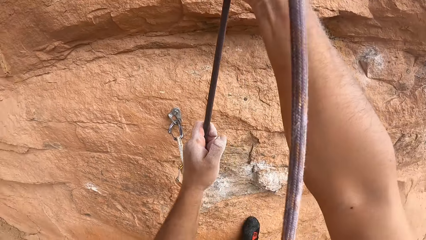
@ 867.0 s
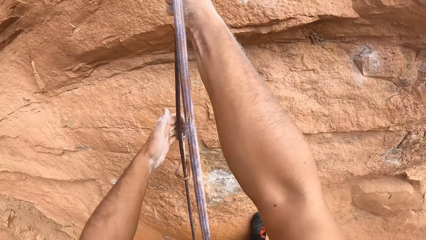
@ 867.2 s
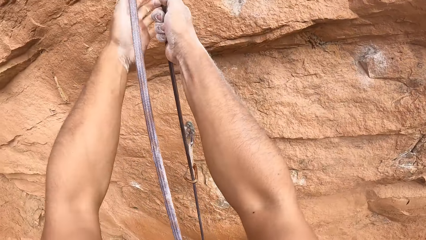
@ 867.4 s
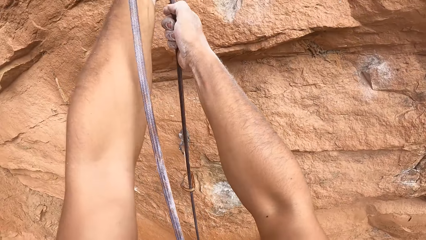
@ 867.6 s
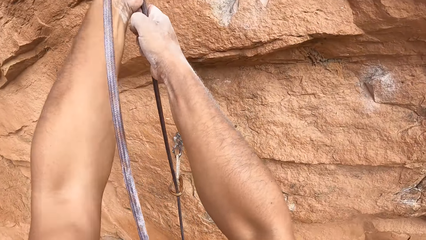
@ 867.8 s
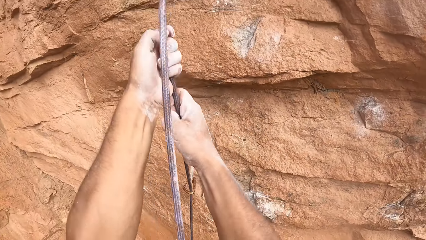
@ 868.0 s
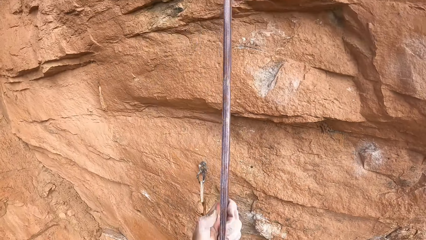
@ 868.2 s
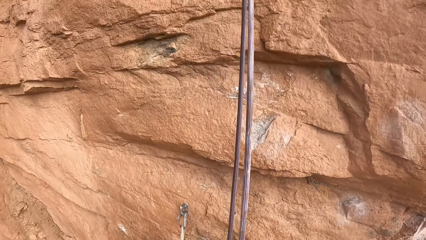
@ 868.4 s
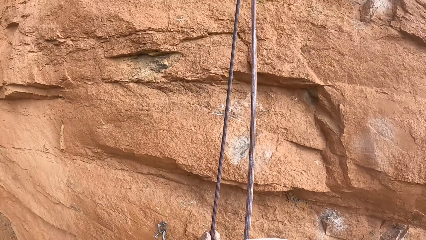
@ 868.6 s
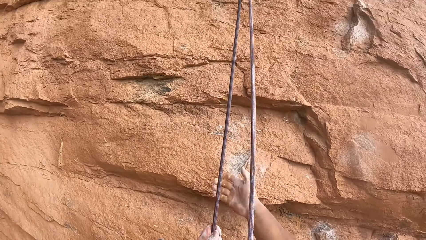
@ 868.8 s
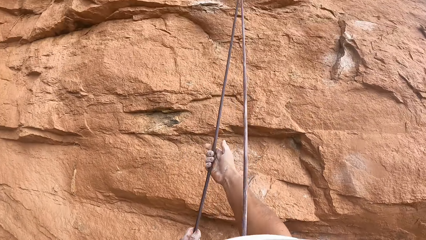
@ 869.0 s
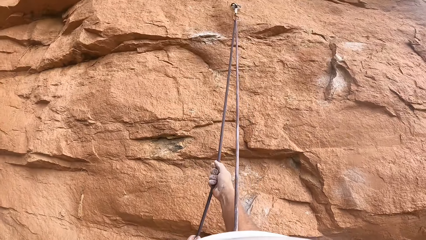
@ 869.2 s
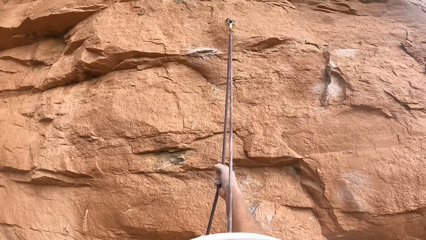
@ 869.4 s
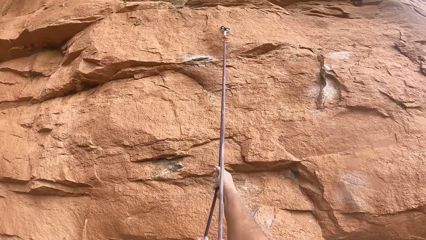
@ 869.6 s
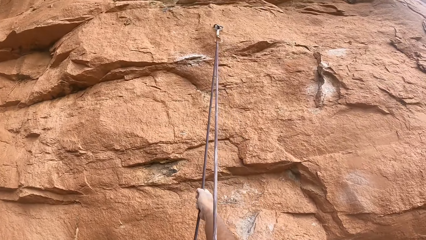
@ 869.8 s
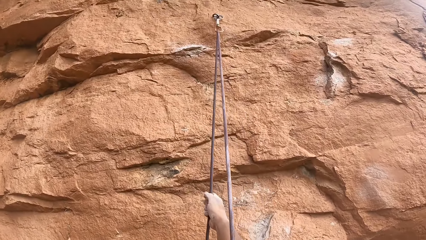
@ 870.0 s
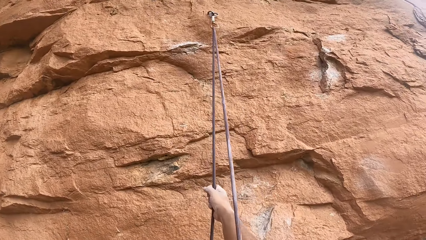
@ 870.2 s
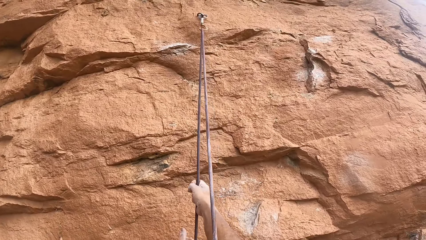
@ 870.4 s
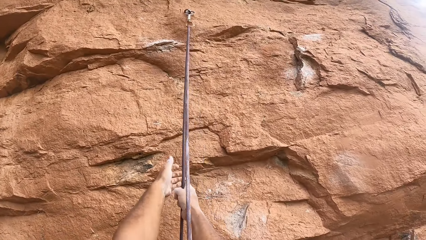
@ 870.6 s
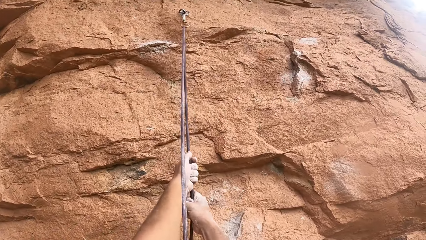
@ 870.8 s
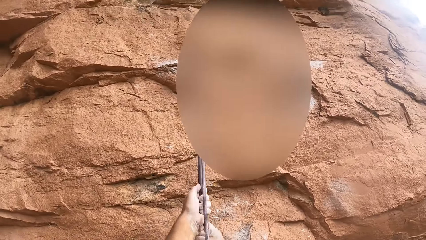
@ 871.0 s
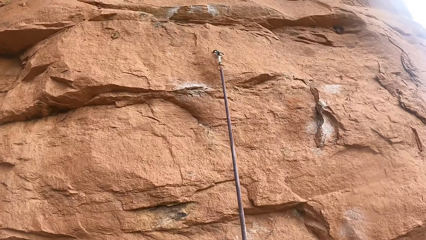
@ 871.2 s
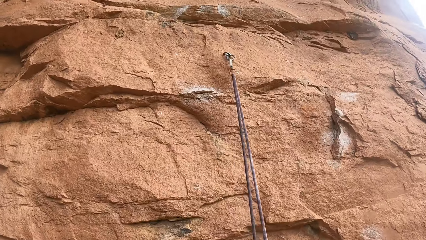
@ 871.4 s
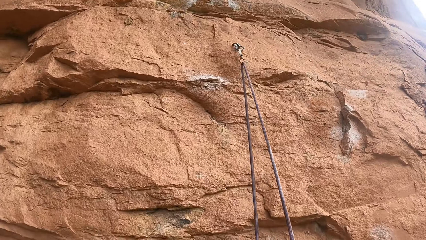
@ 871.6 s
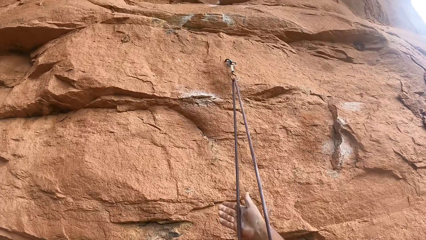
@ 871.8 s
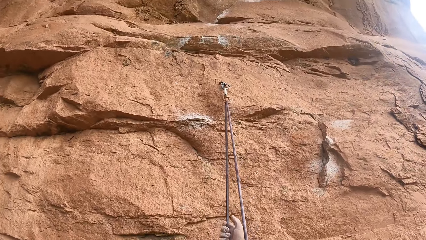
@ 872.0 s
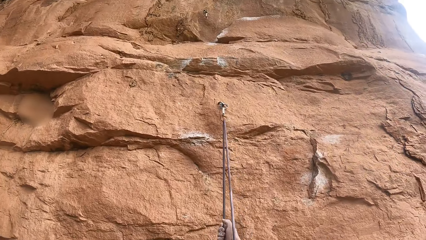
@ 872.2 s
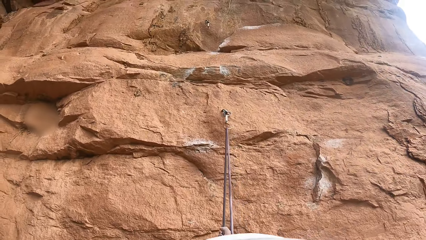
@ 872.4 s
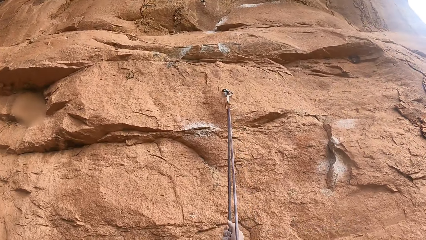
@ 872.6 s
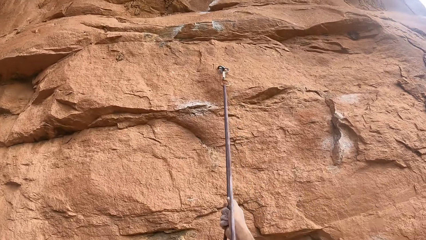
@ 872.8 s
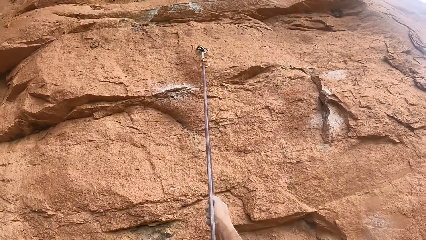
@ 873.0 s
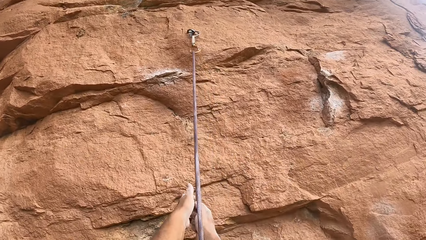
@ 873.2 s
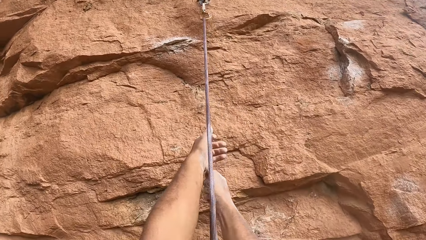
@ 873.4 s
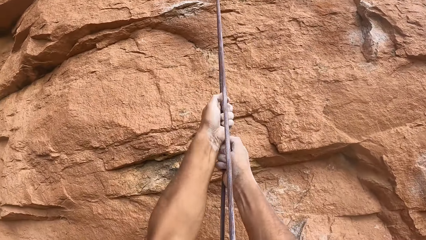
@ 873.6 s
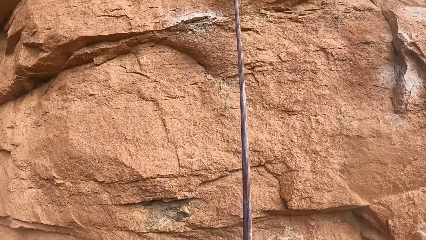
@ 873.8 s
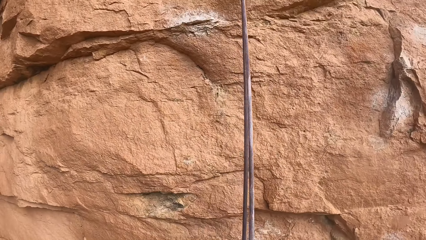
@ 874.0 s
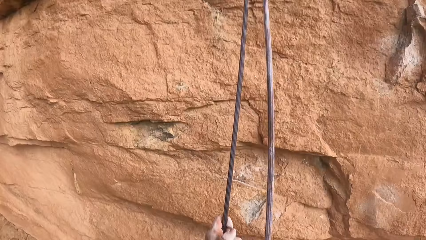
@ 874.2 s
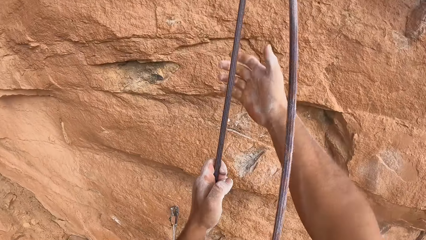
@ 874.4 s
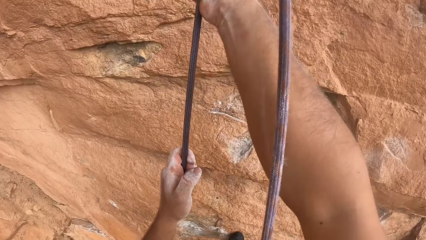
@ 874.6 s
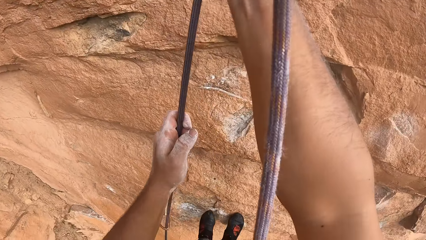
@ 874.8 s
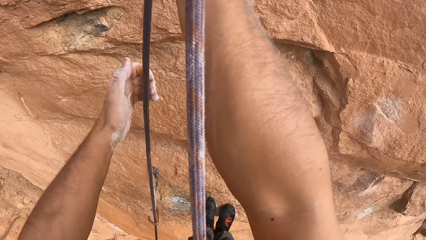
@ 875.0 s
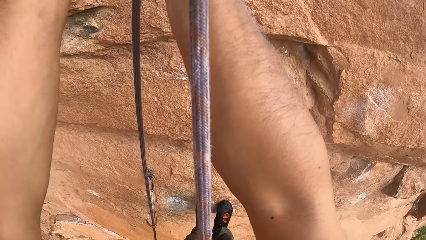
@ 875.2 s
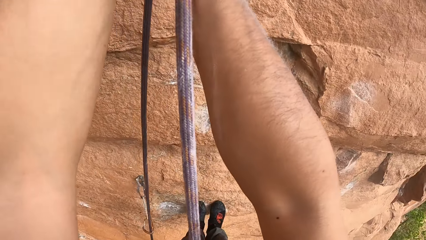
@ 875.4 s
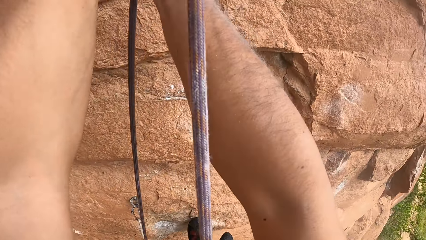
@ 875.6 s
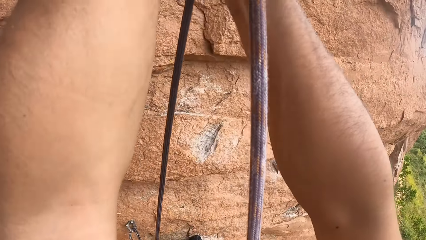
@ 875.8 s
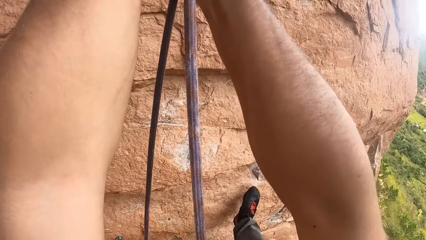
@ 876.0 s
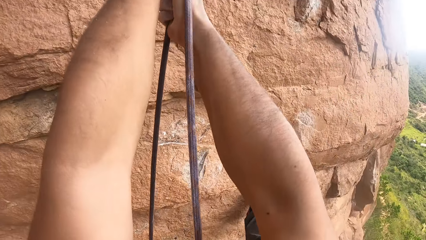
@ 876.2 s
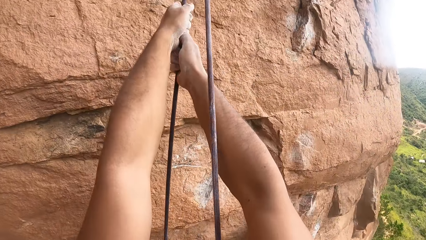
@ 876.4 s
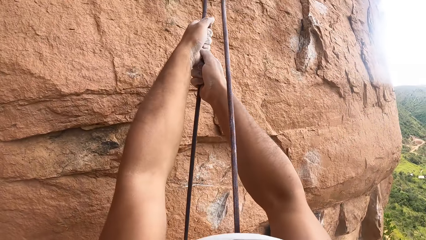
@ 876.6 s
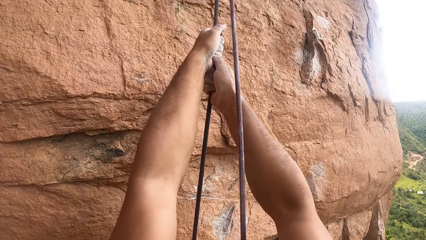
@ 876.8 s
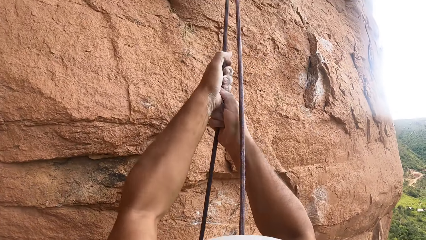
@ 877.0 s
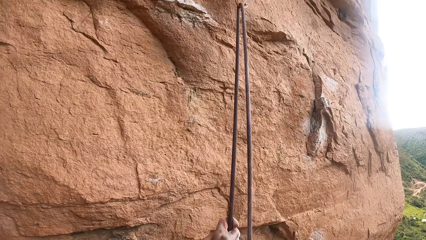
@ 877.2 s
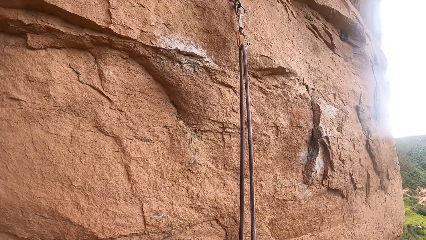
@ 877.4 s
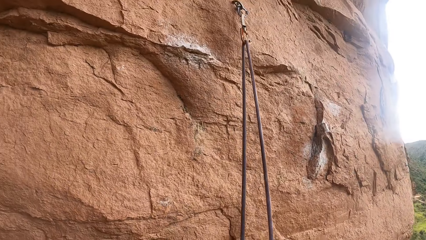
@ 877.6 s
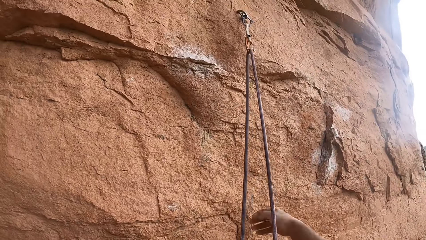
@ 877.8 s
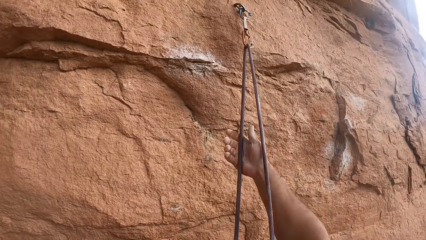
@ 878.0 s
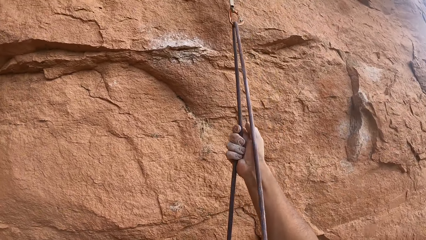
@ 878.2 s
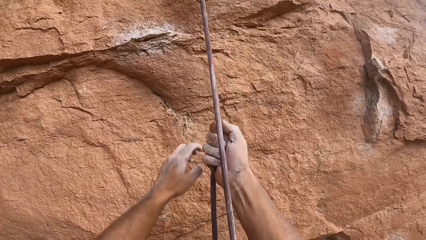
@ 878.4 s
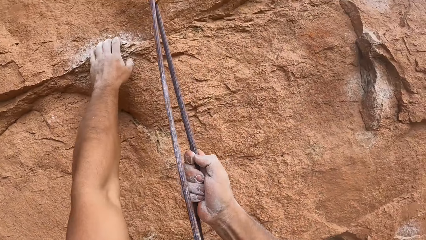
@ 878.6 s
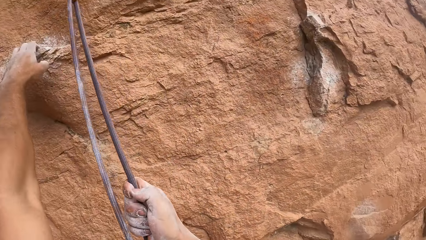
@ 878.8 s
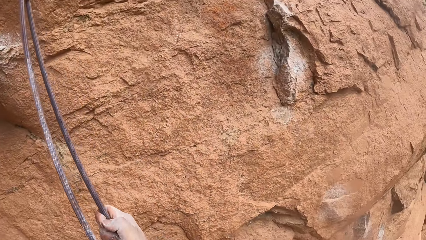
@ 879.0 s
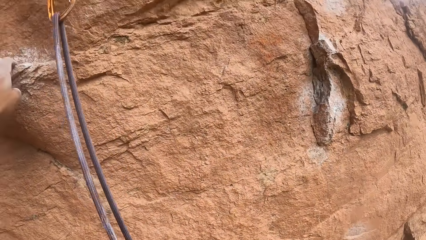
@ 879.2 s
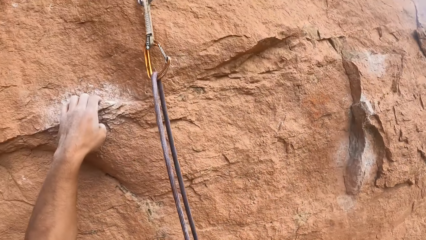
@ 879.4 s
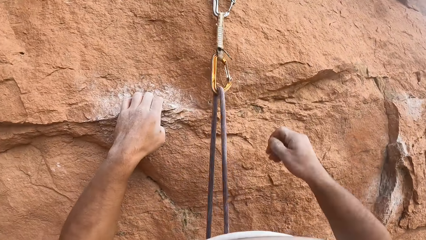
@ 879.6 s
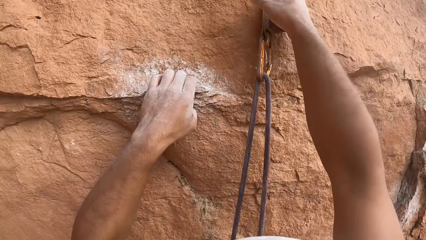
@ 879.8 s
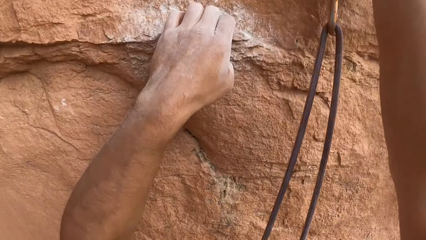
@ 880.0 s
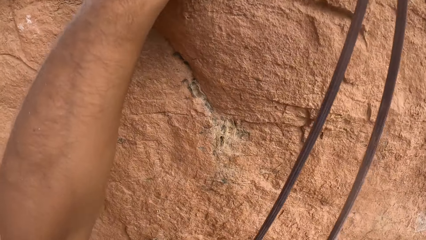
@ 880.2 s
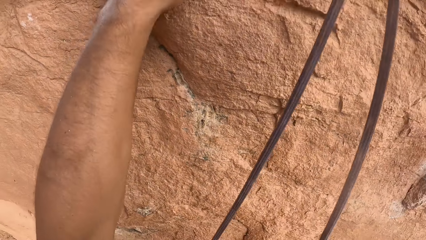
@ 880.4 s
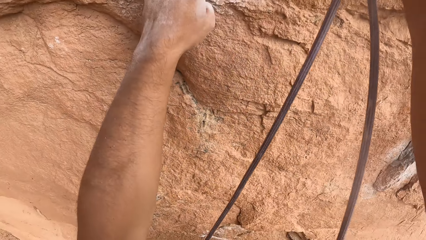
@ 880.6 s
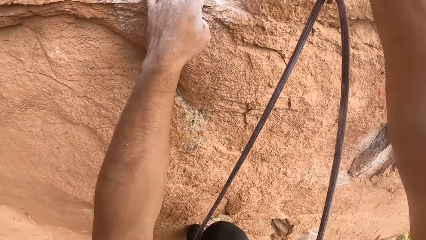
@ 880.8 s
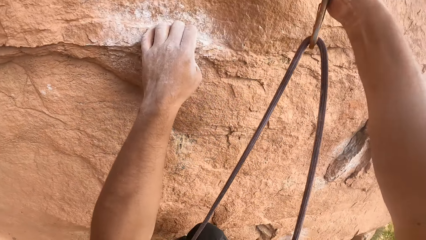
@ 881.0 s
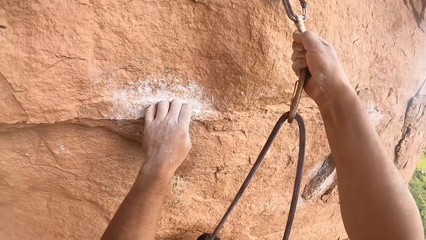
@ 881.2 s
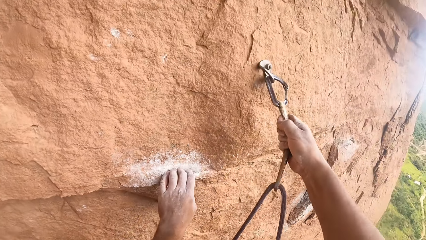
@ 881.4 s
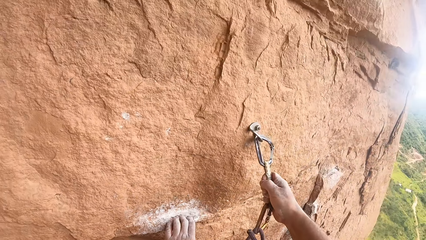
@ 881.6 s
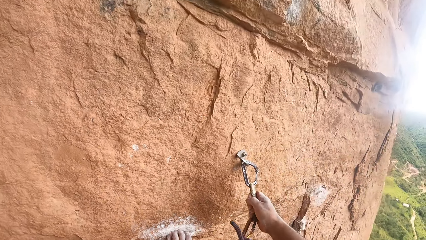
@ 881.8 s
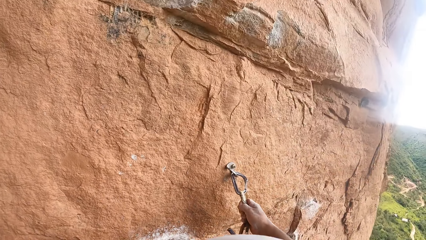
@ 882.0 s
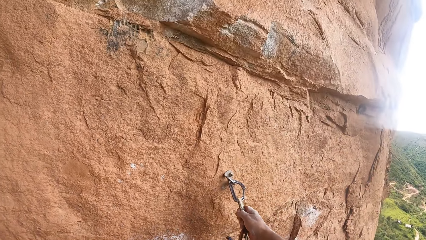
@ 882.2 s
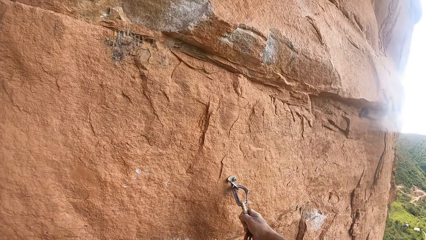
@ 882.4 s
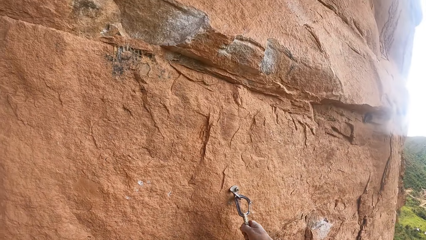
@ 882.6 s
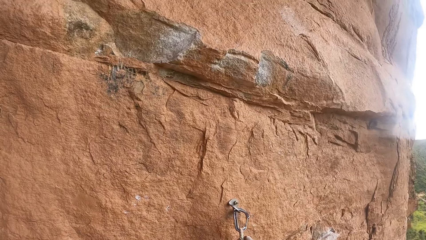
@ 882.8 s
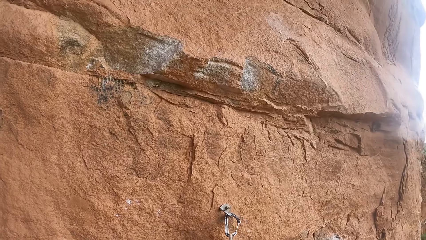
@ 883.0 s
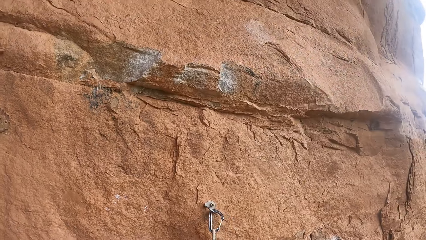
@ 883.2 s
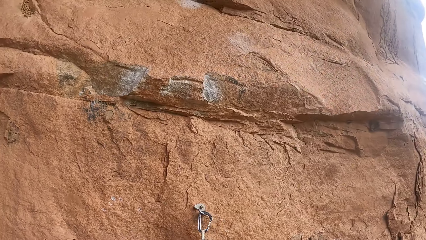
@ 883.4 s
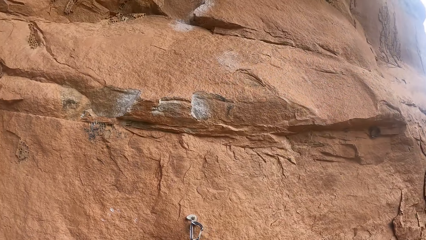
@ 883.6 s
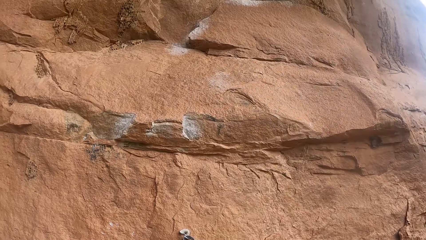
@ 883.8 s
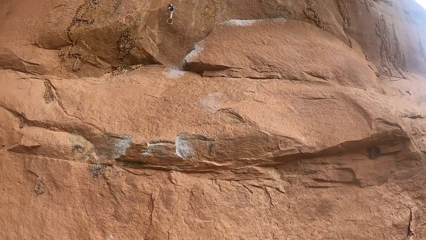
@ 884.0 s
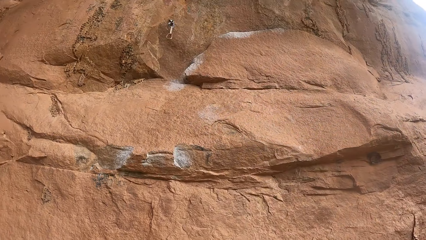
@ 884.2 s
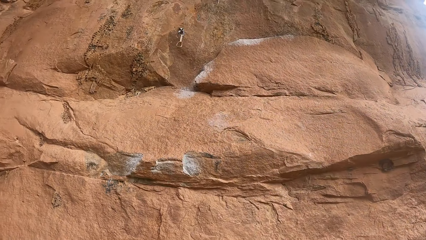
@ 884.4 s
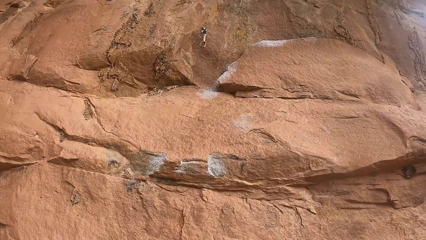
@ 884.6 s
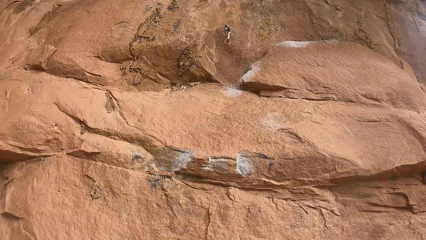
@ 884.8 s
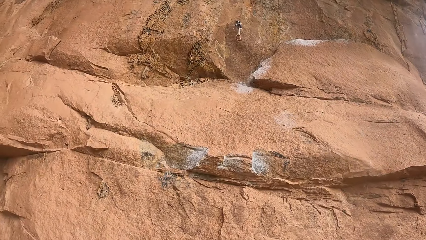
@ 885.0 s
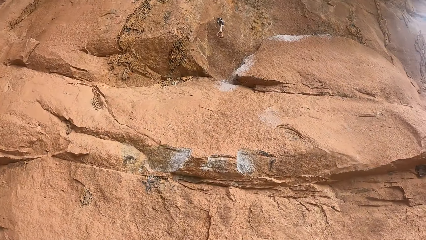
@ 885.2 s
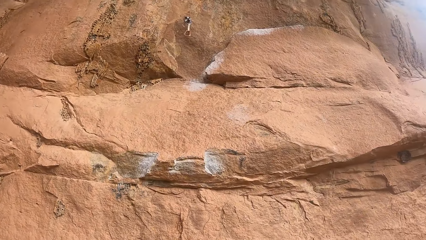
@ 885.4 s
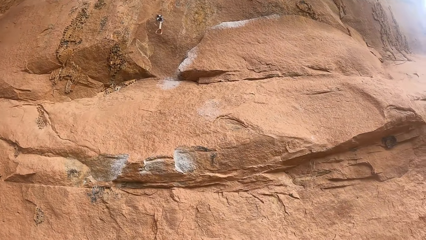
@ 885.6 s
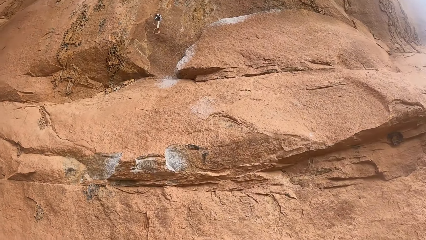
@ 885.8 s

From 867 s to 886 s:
The camera wearer holds on the rock. They hold on the climbing rock.
